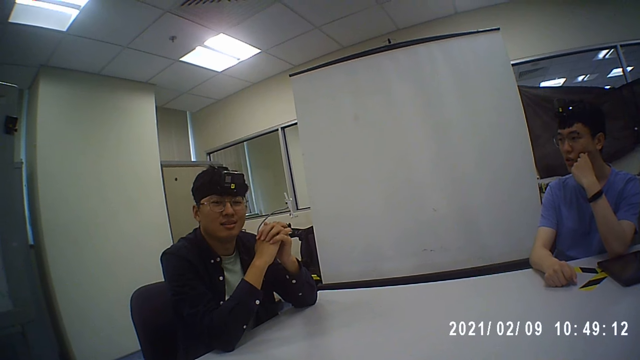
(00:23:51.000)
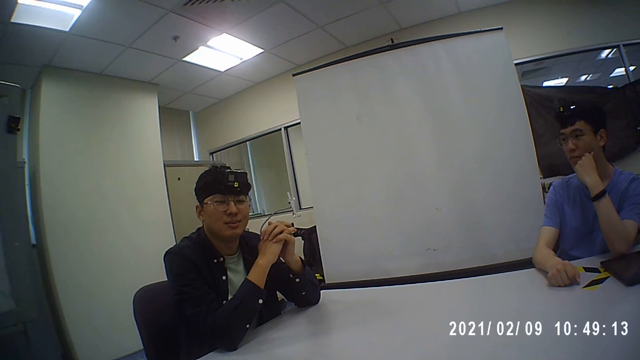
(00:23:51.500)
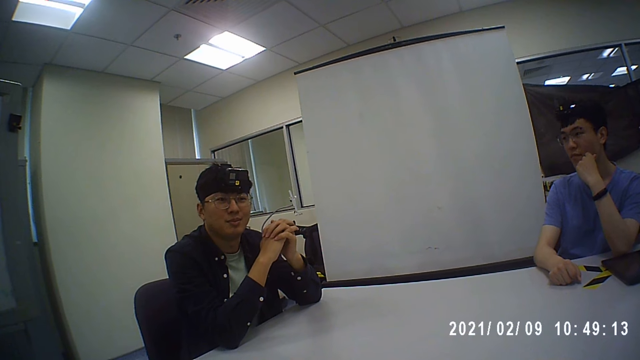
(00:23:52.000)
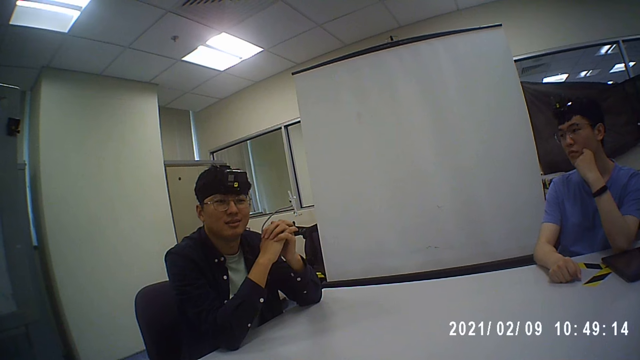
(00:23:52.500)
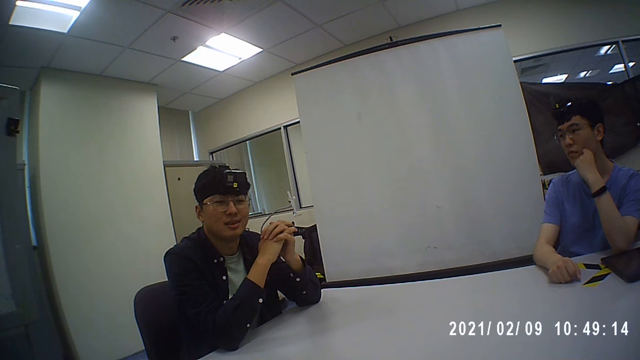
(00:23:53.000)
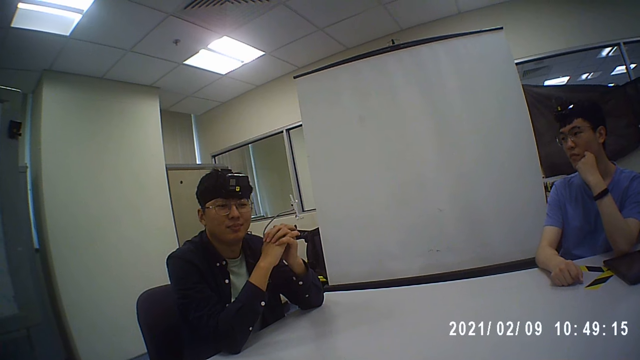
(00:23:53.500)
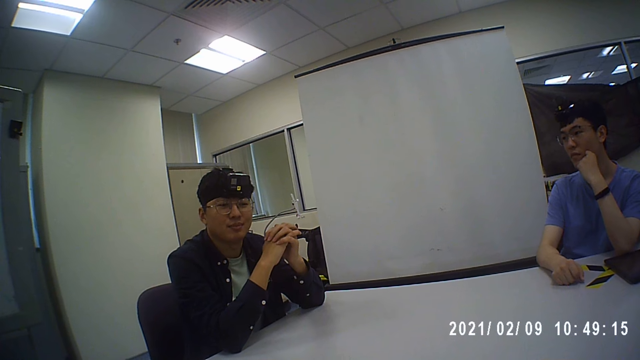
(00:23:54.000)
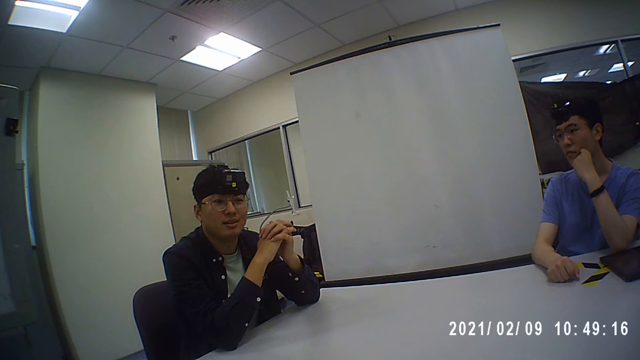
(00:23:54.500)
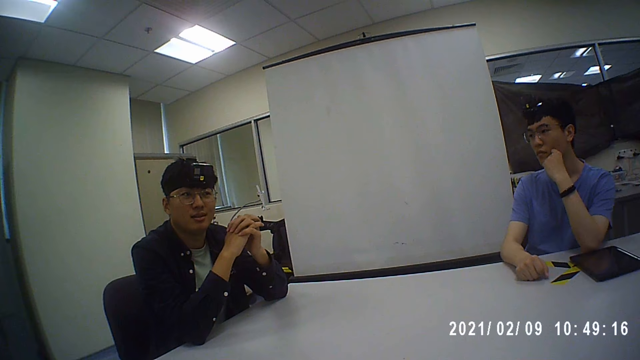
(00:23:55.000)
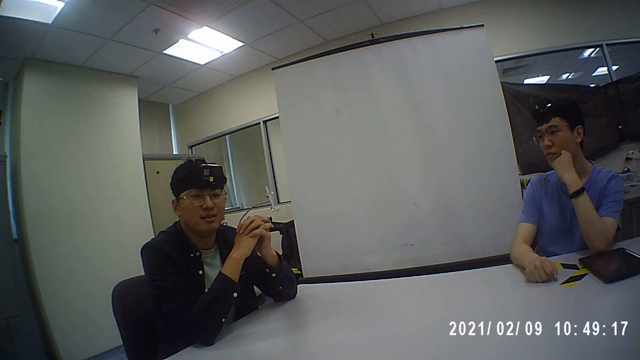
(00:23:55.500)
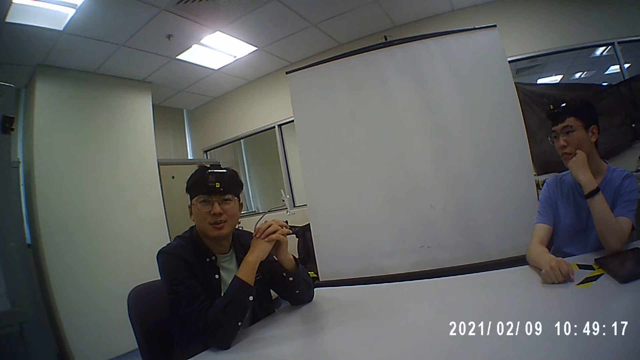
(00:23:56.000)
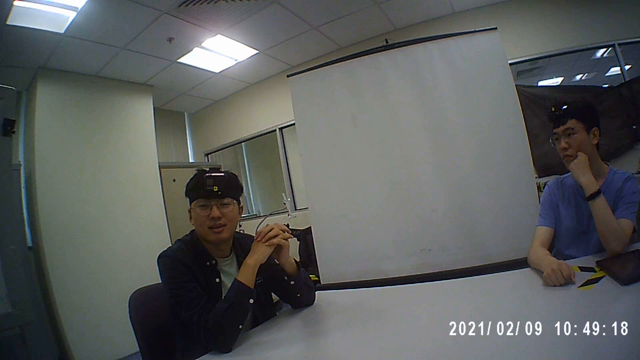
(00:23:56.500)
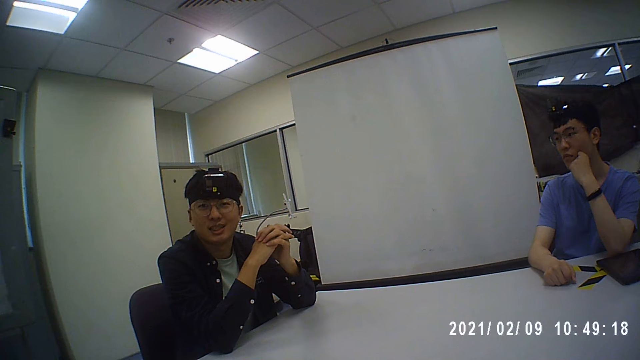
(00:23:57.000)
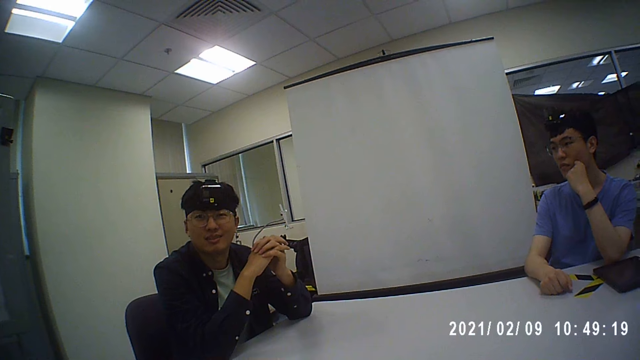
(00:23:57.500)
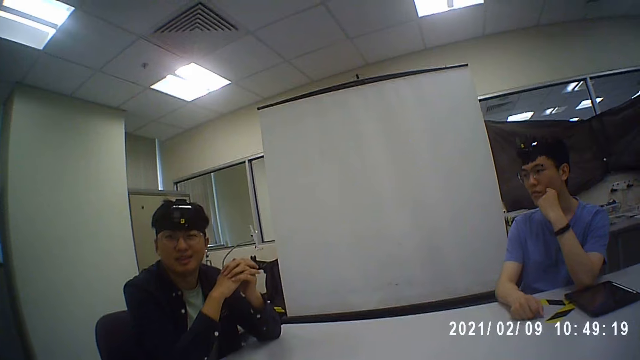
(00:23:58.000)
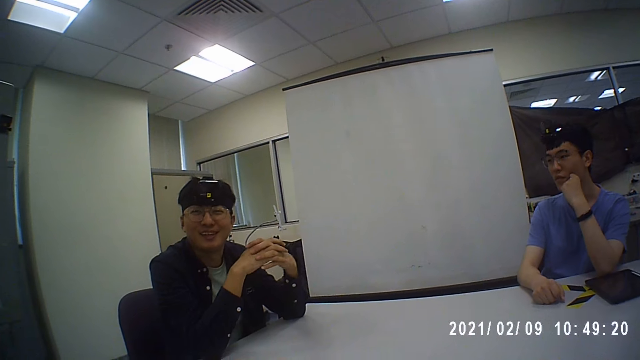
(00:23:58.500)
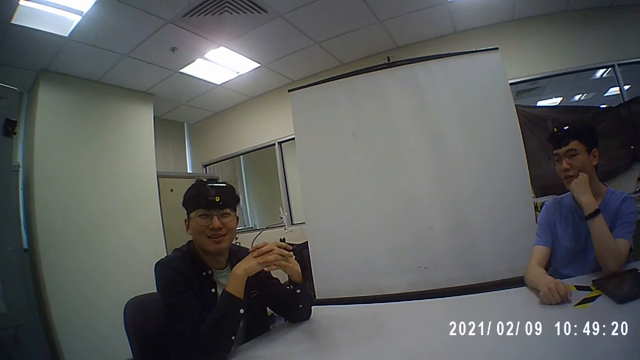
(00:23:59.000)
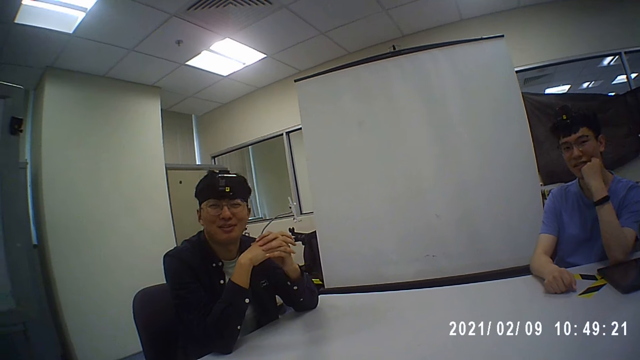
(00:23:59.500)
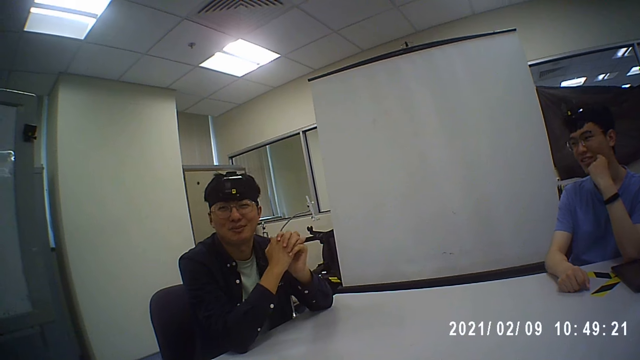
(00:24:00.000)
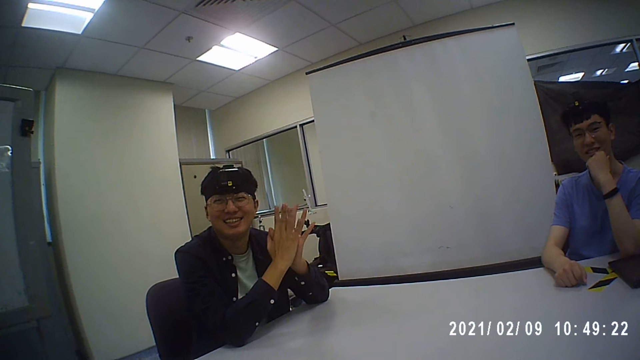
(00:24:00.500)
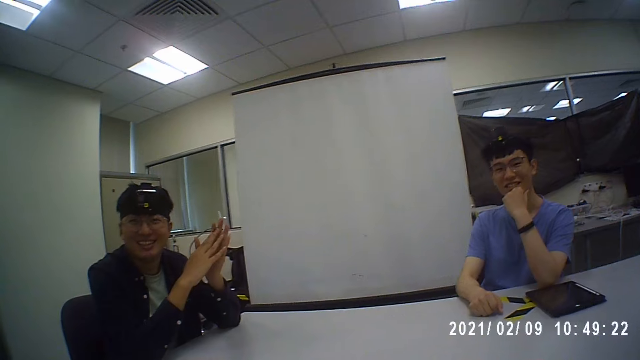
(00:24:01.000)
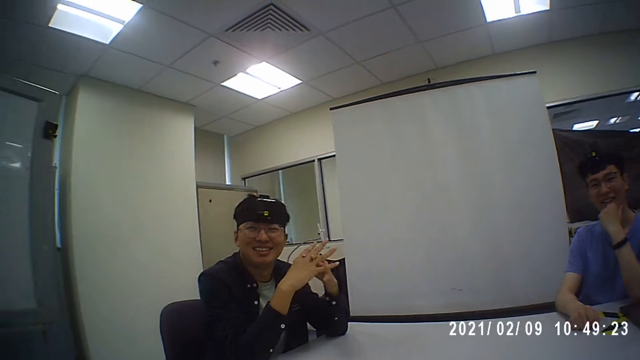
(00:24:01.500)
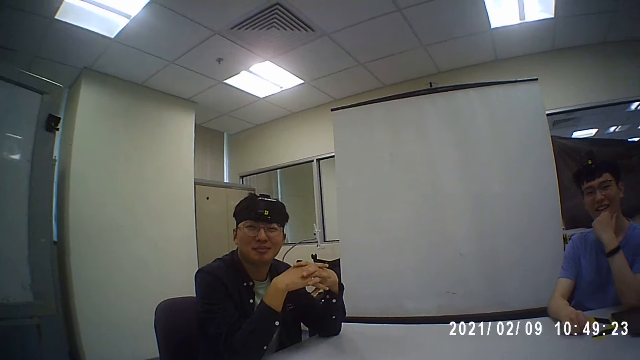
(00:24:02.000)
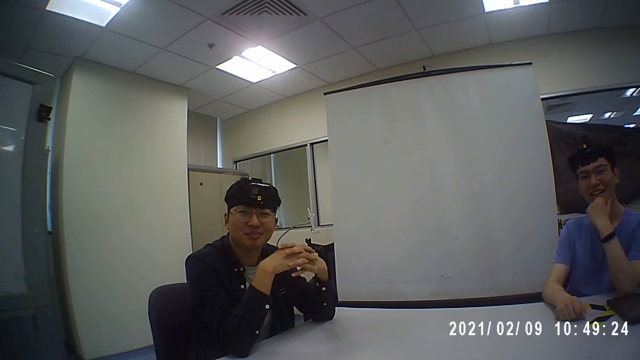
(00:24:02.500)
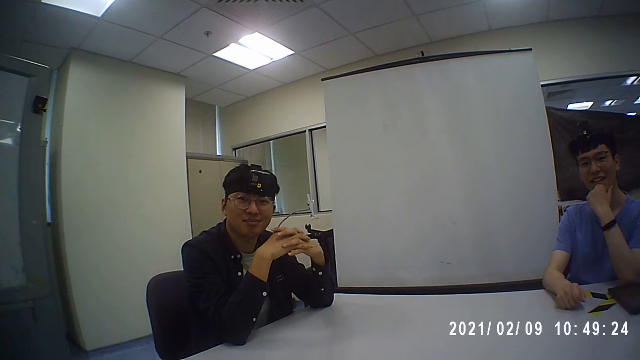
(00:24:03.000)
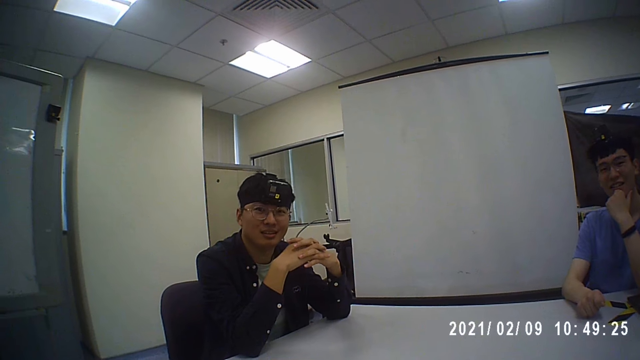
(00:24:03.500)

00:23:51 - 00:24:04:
A man and another man smile together.

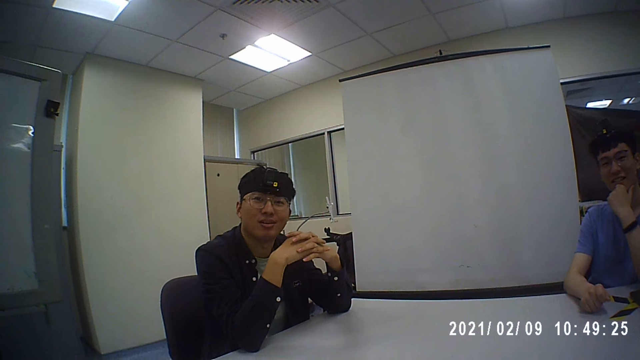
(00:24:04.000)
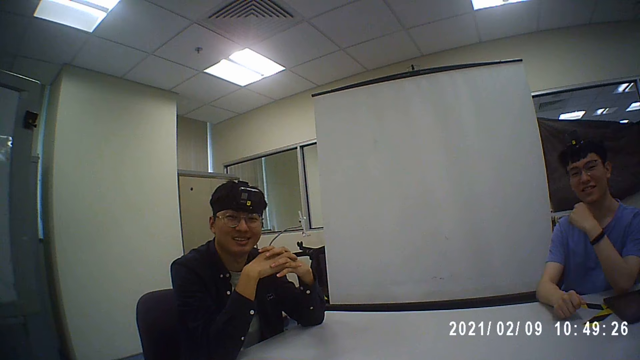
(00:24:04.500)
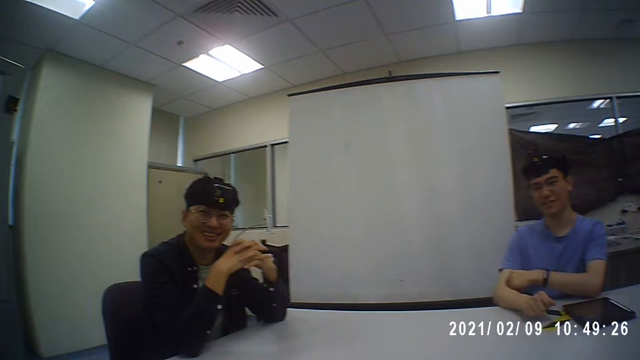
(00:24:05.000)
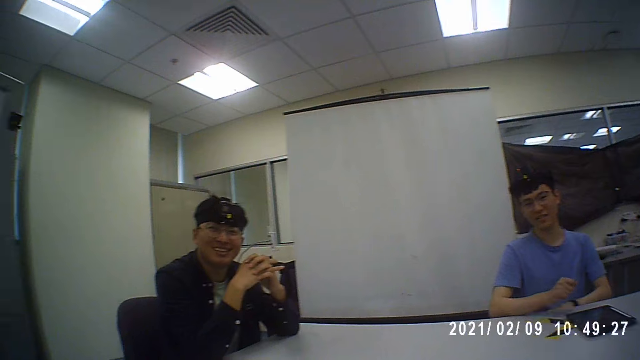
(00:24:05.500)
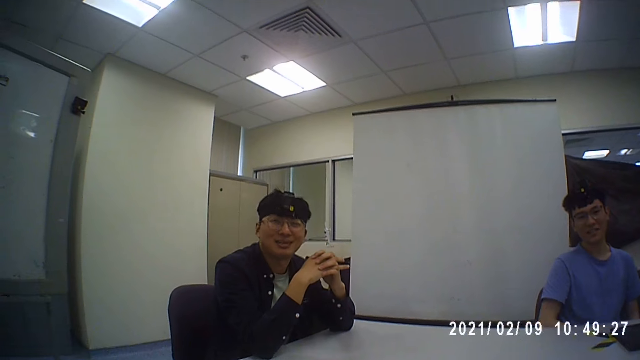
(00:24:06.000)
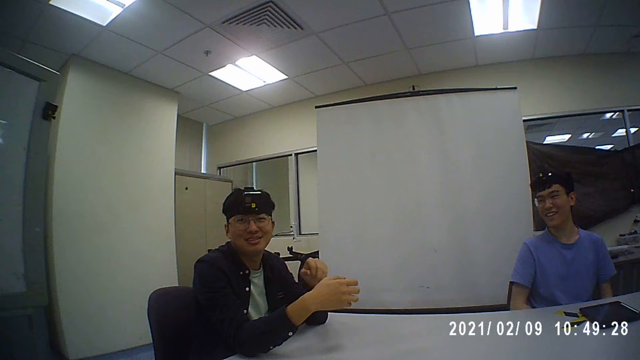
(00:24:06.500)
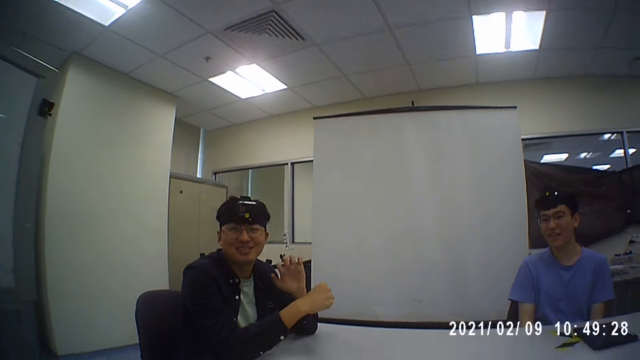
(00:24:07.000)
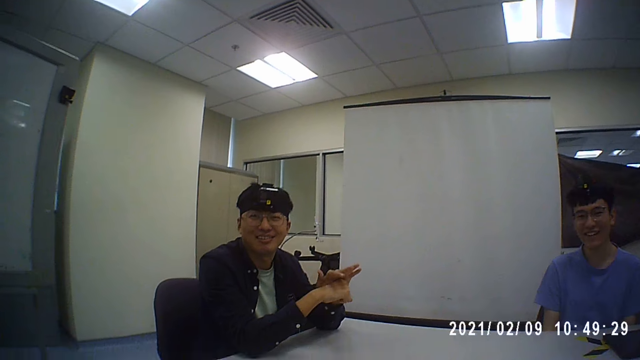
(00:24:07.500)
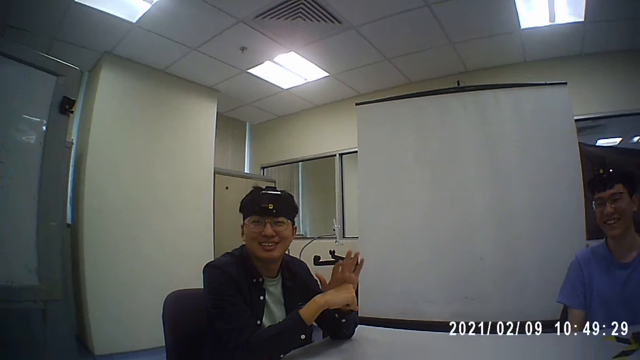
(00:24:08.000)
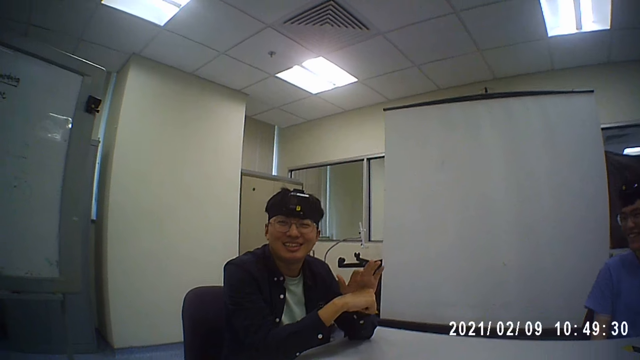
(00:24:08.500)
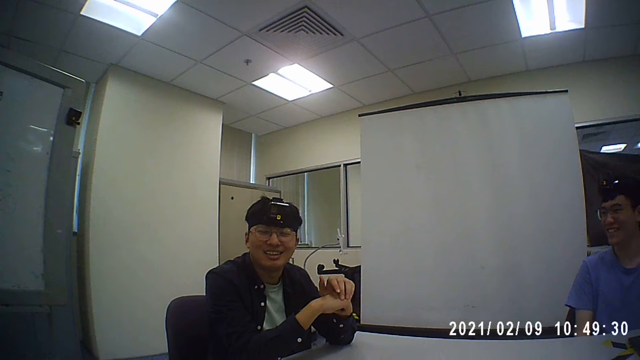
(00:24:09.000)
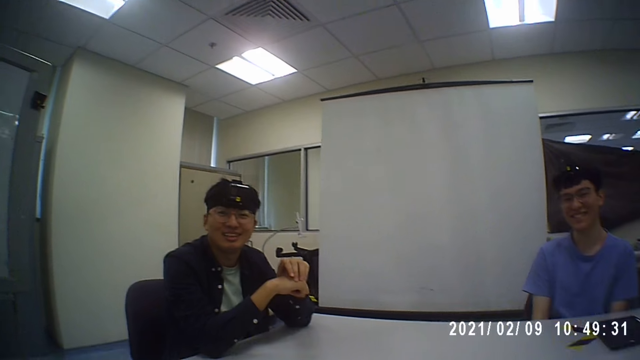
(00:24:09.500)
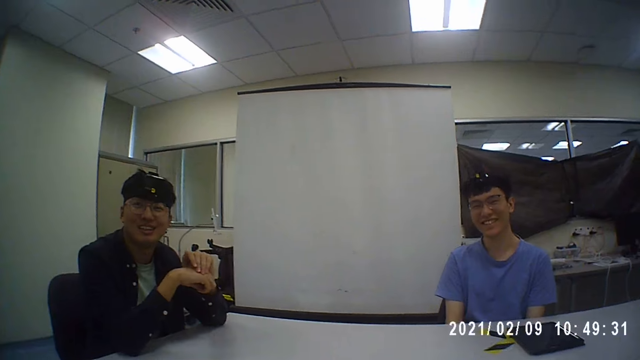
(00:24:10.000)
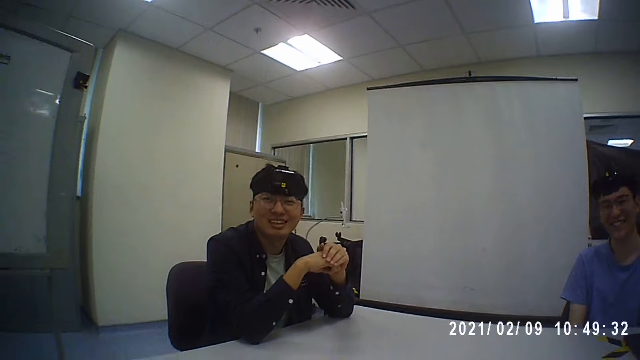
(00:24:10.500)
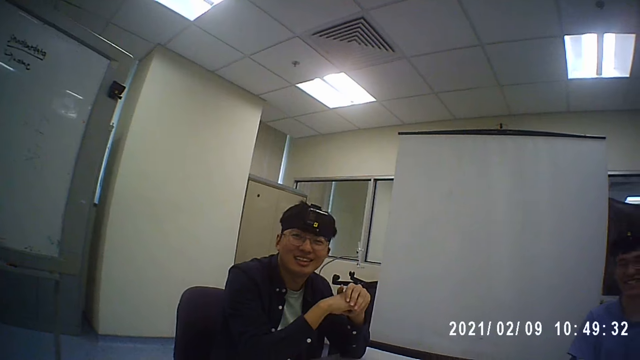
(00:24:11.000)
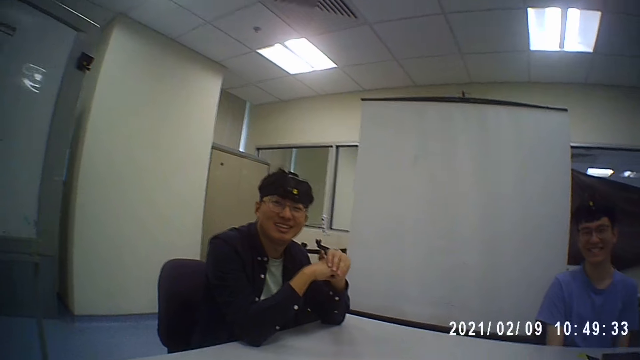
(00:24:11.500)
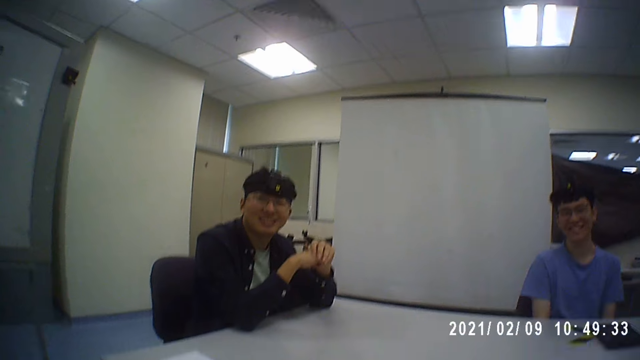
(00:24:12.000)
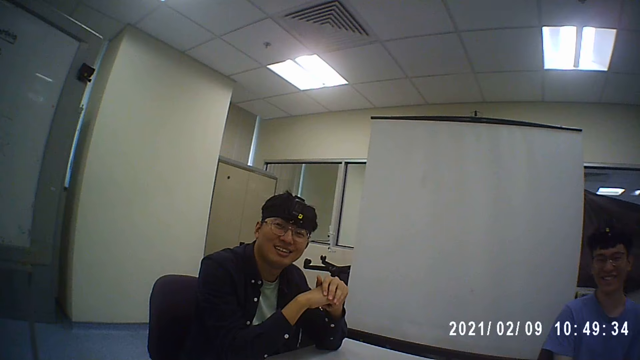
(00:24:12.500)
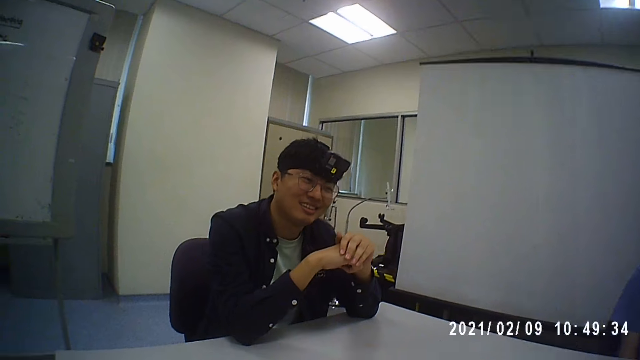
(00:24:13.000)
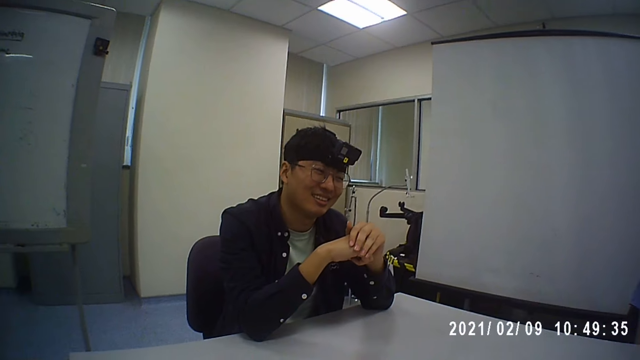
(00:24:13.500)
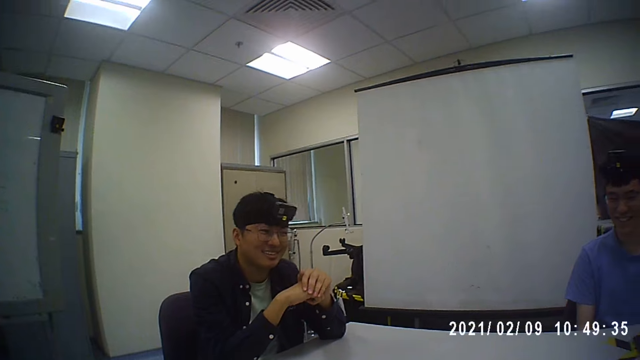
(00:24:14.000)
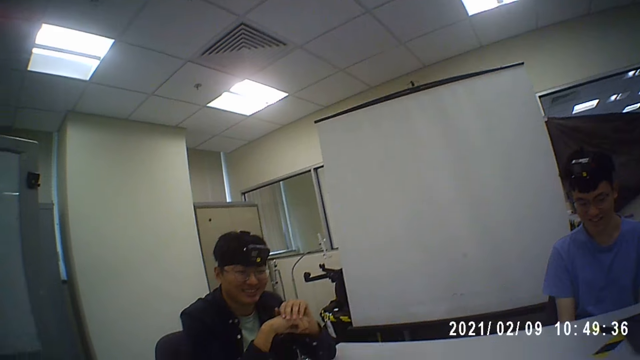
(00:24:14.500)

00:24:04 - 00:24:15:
A man swings on a chair. The man puts down his hands. Another man moves hands. The camera wearer converses with the first man and the other man. The other man slaps his fist.
